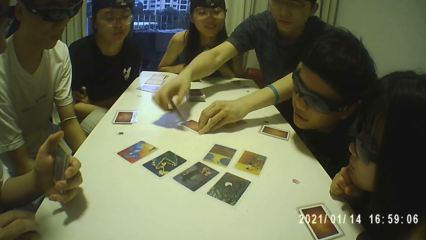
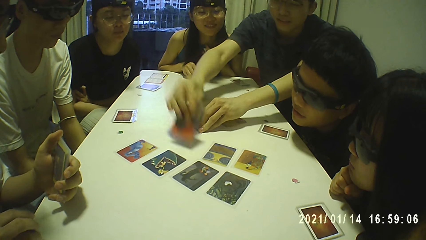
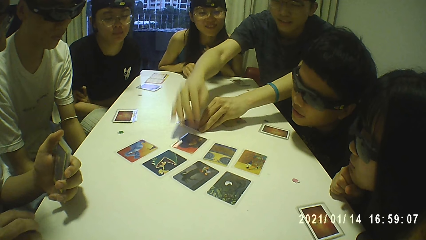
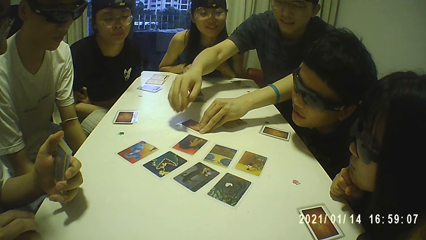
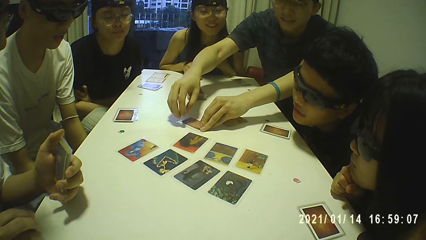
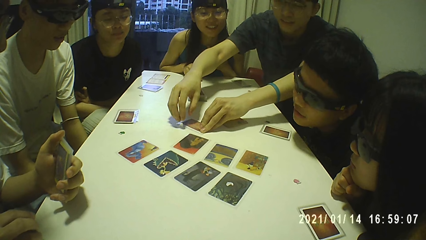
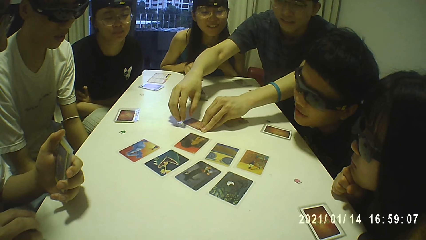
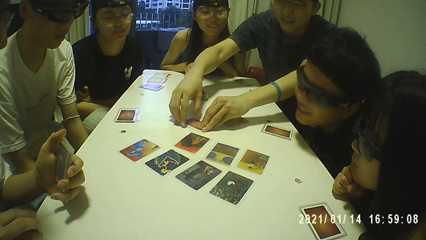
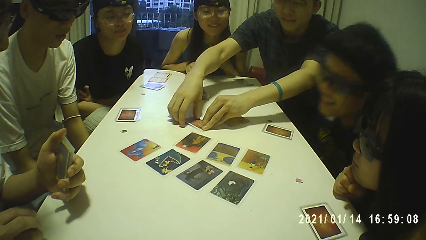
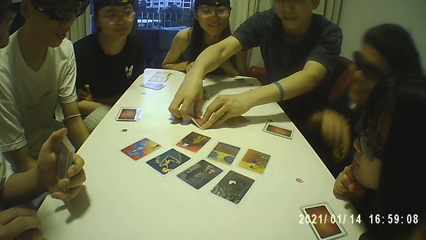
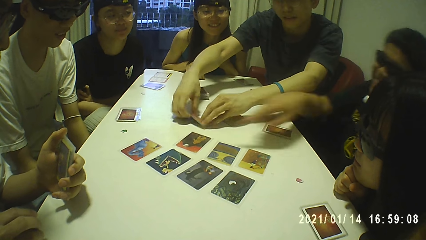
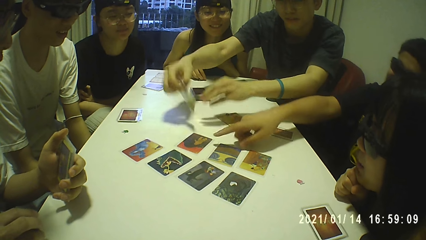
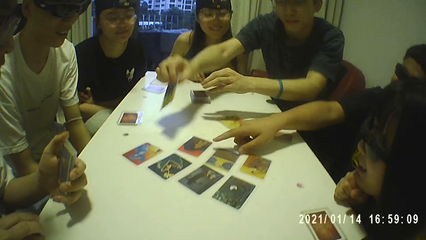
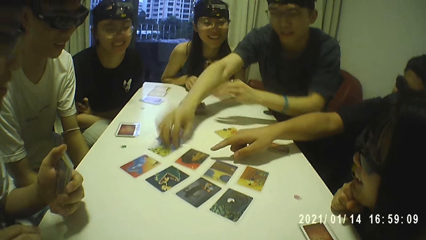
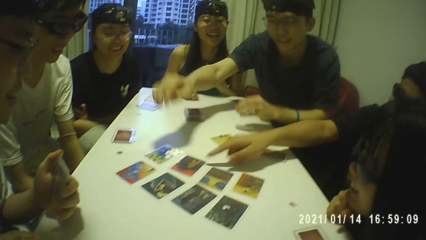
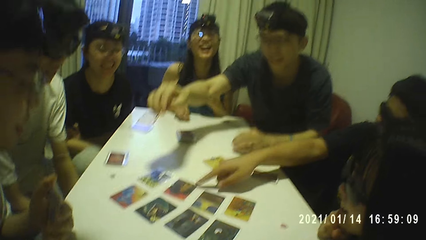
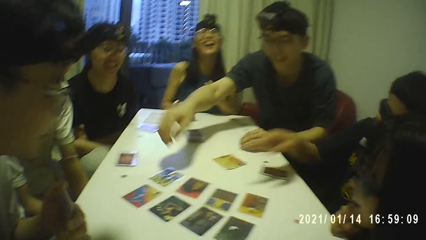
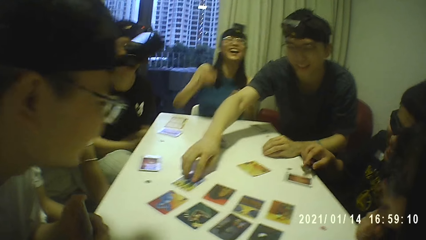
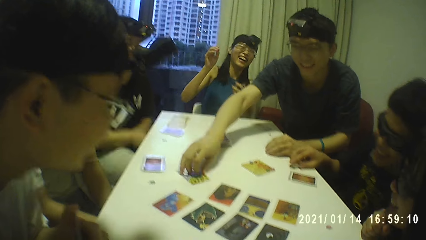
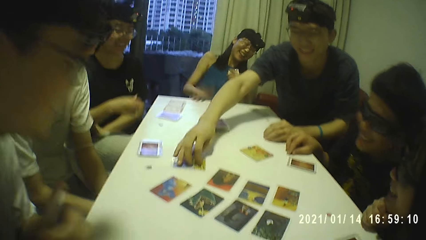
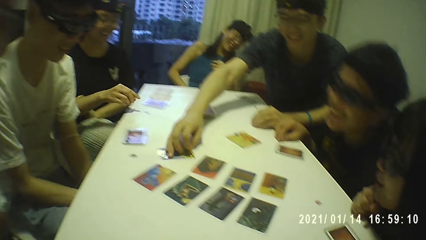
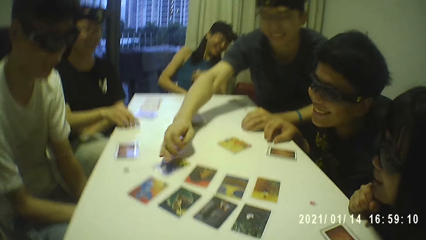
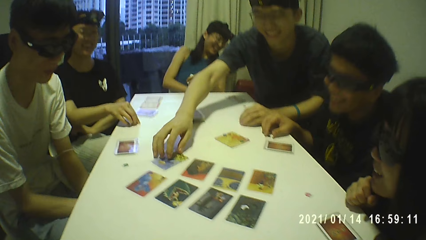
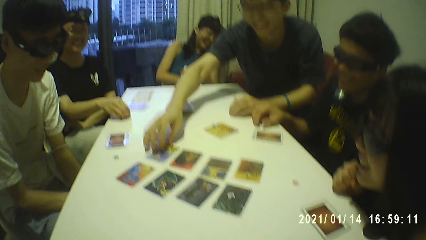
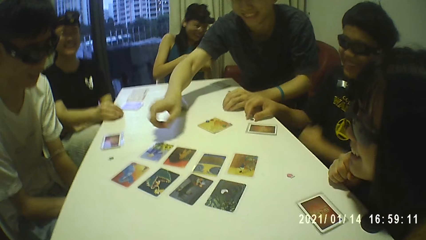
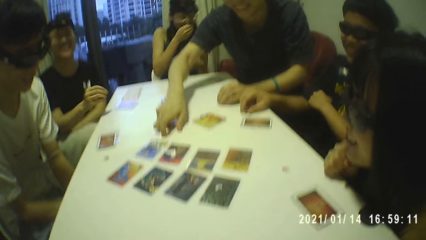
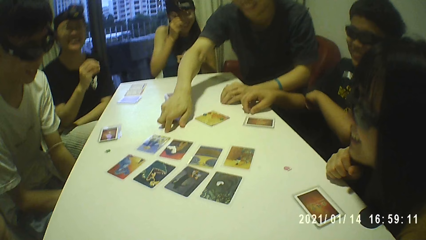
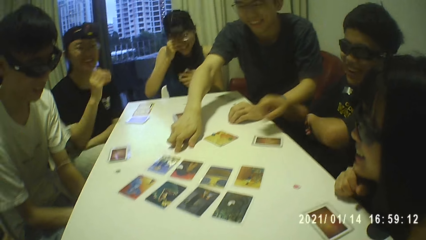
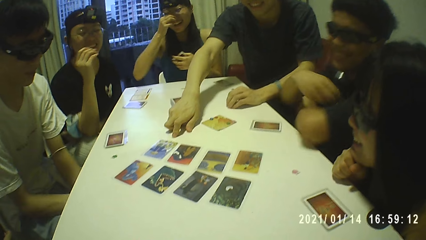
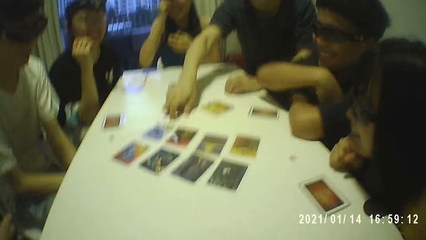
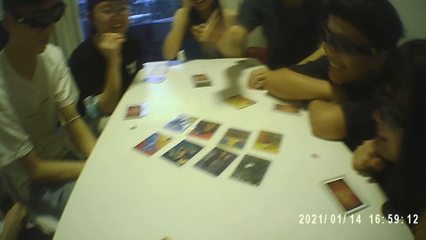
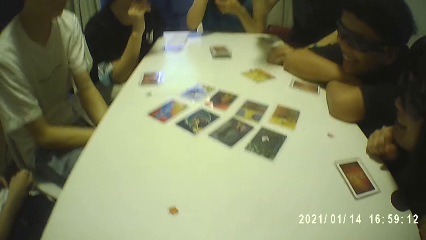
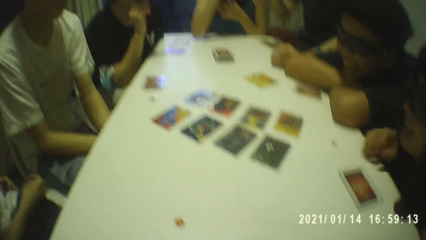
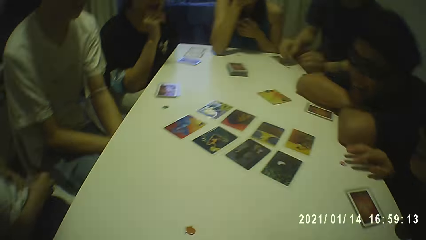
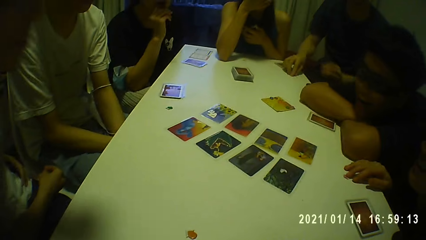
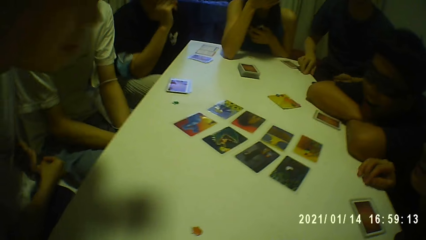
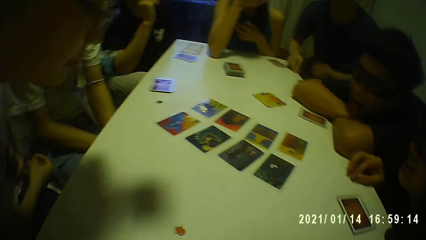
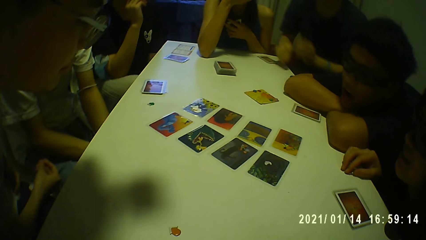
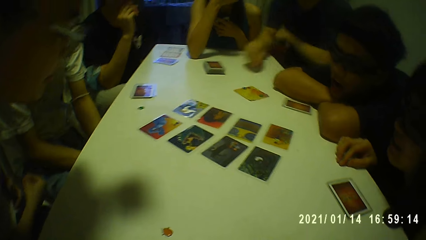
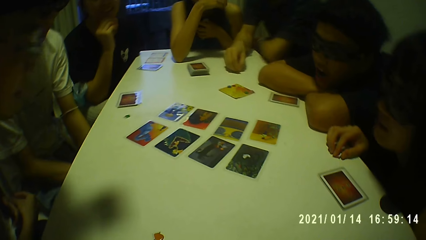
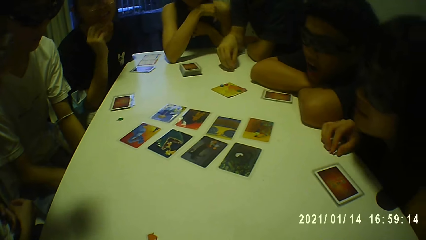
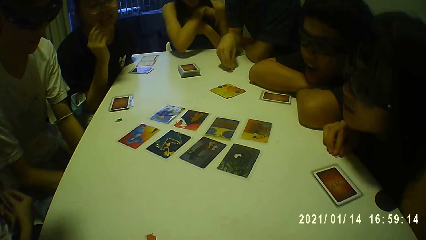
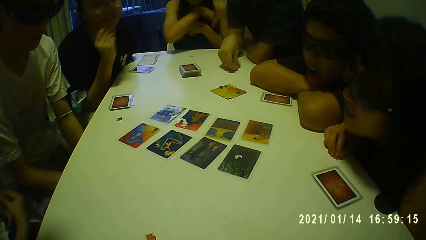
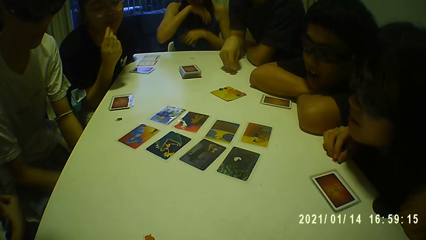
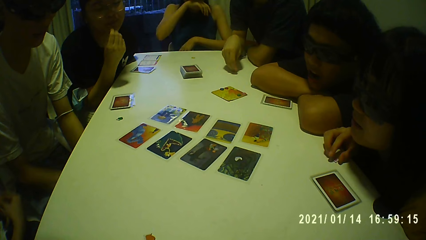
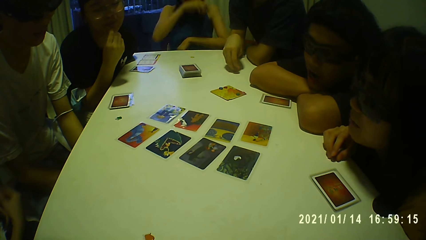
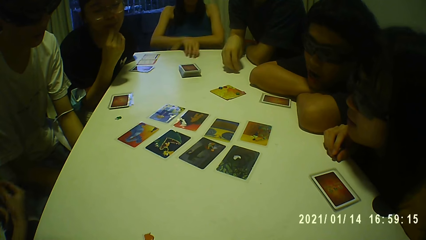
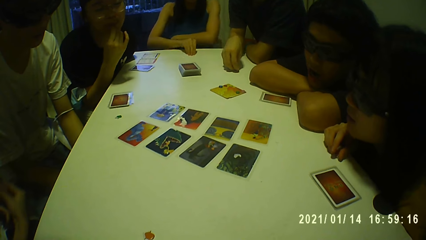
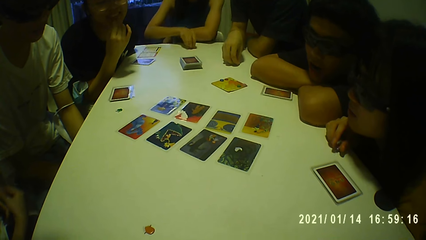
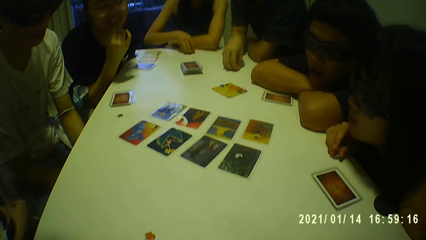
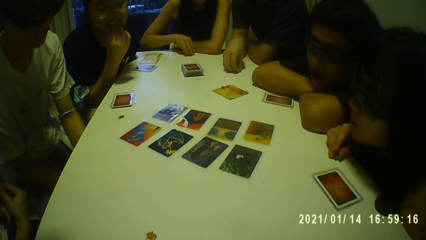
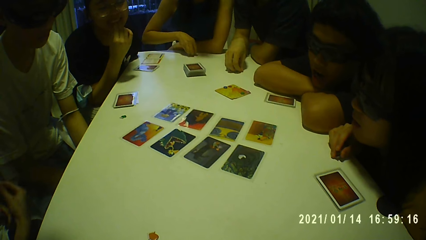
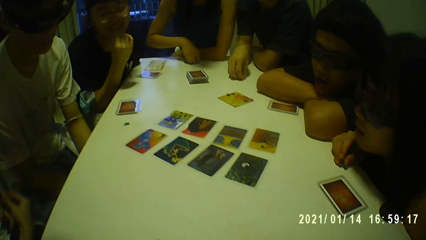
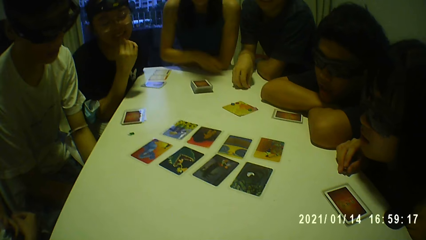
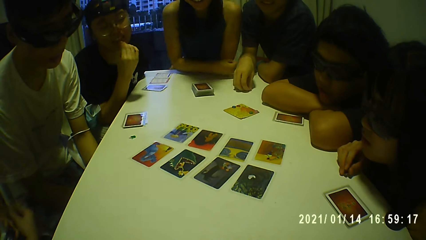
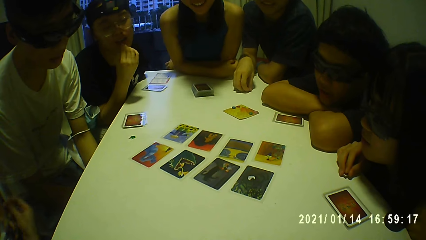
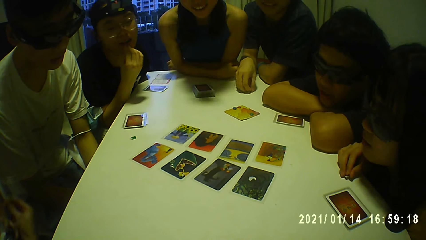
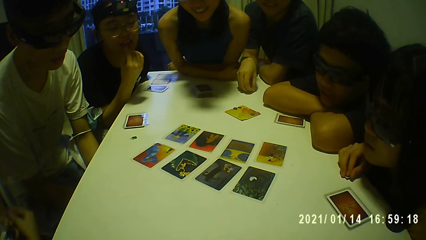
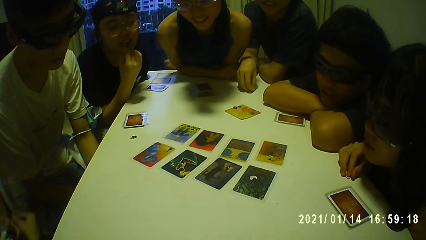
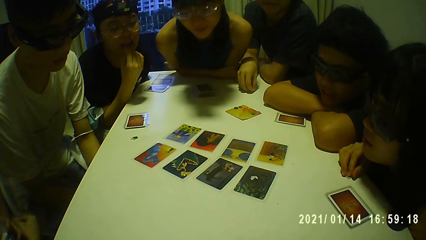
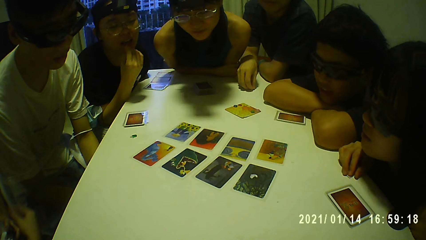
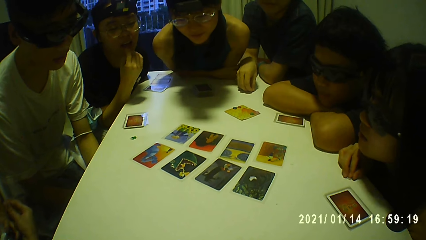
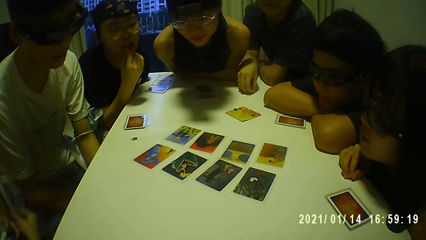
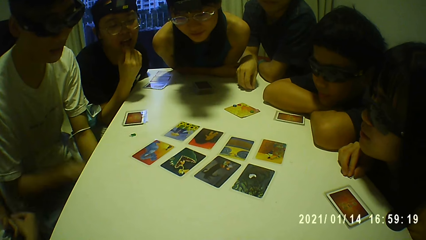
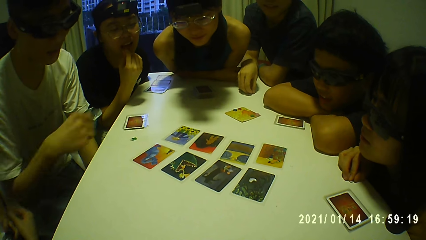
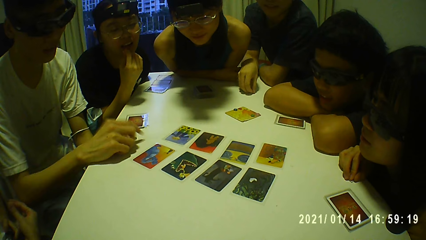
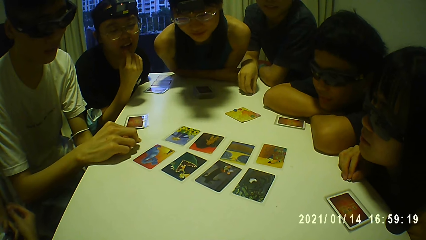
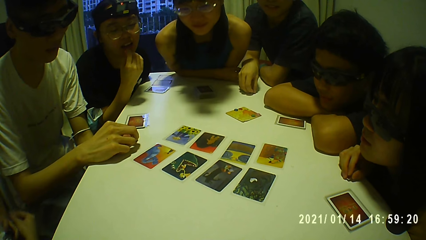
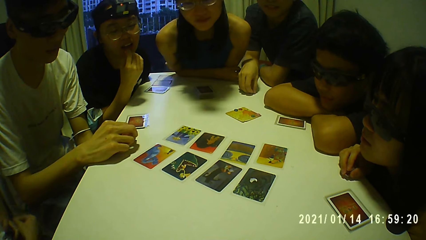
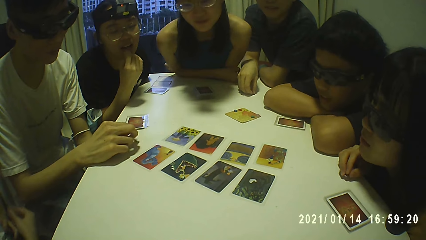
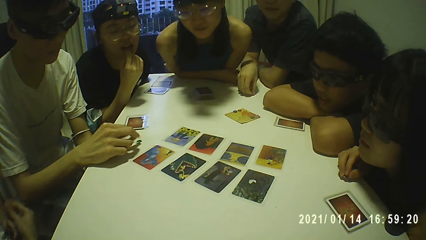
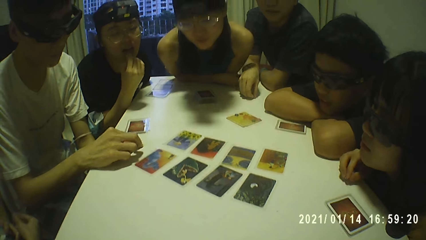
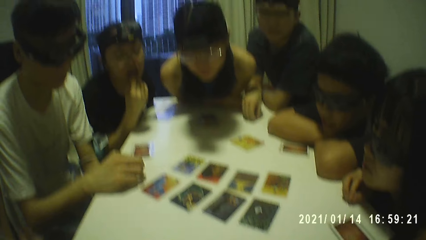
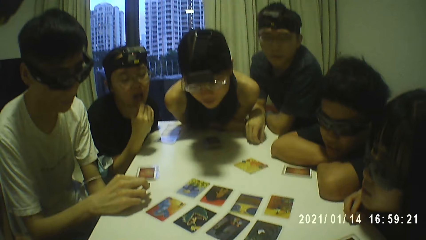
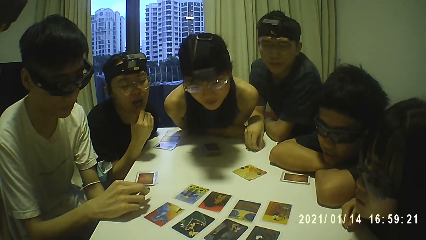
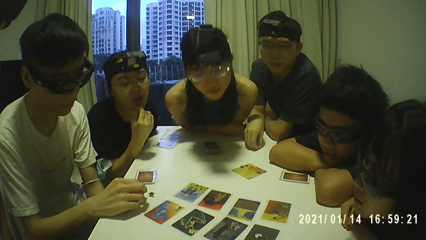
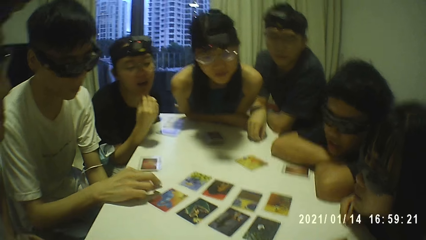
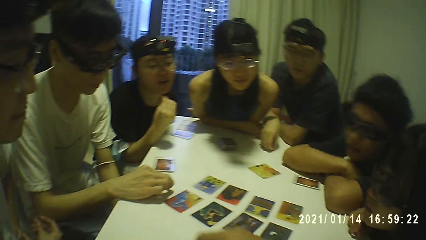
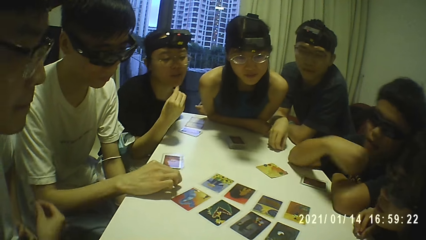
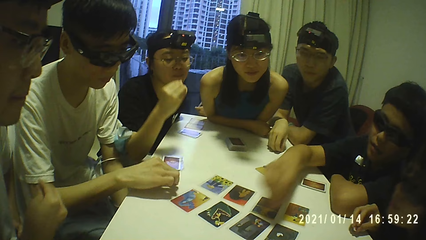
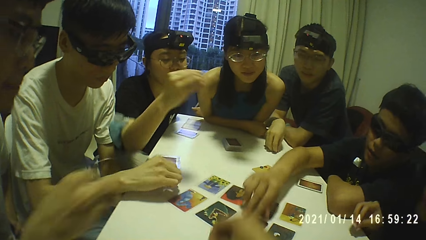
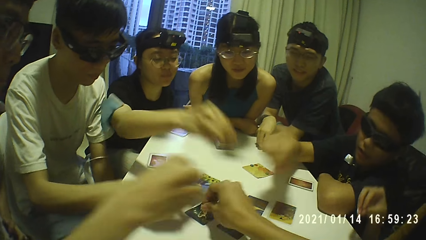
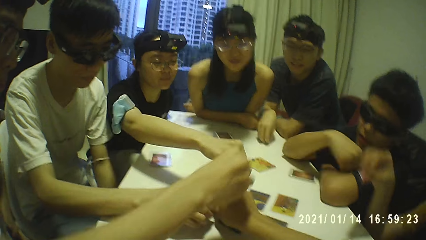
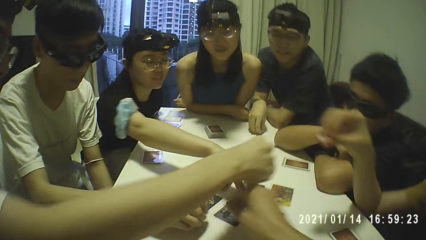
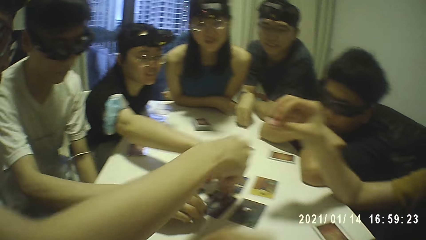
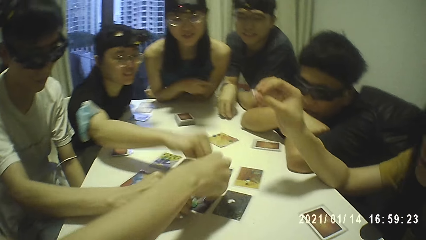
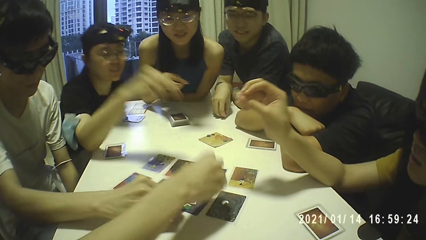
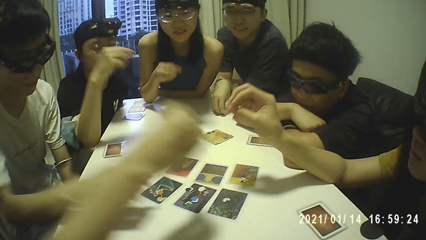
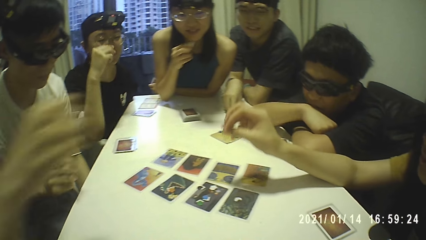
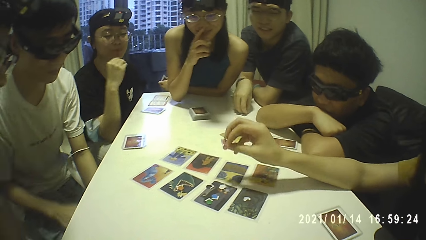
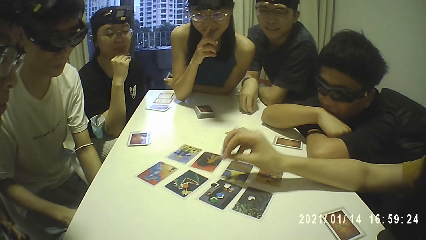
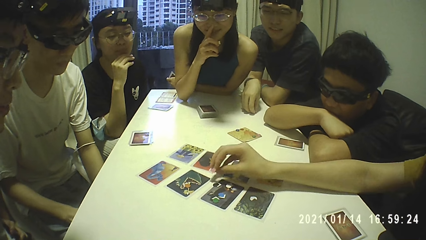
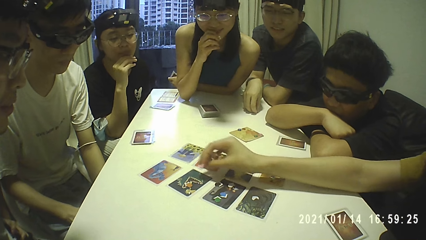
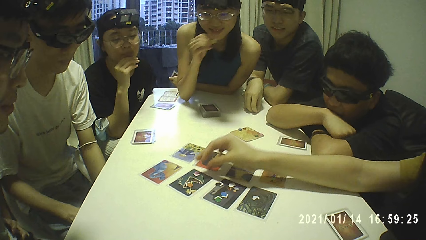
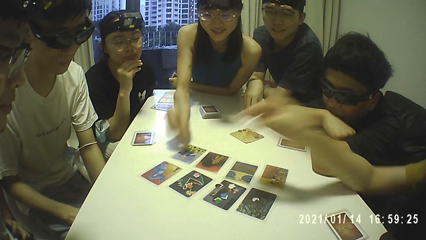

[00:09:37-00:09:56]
A woman picks a token from the table with her right hand. Another woman touches her face with her right hand. A man picks a token from the table with his right hand. The camera wearer laughs with others. The man crosses his arms. Another man holds a token with his right hand. A third man picks a token from the table with his right hand. A third woman twiddles a token on the table with her right hand. The second woman twiddles with a token on the table with her right hand. The camera wearer looks around. A fourth man twiddles with a token on the table with his right hand. The fourth man picks the token from the table with his right hand. The third woman picks the token from the table with her right hand. The first man touches the card on the table with his right hand. The camera wearer holds a token with his right hand. He places the token on the card on the table with his right hand. The first man crosses both hands. The first woman places the token on the card on the table with her right hand. The fourth man places the token on the card on the table with his right hand. The second man places the token on the card on the table with his right hand. The second woman touches her nose with her right forefinger. The third woman places the token on the card on the table with her right hand.
